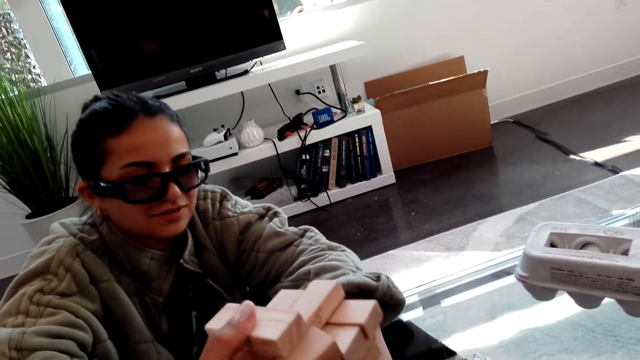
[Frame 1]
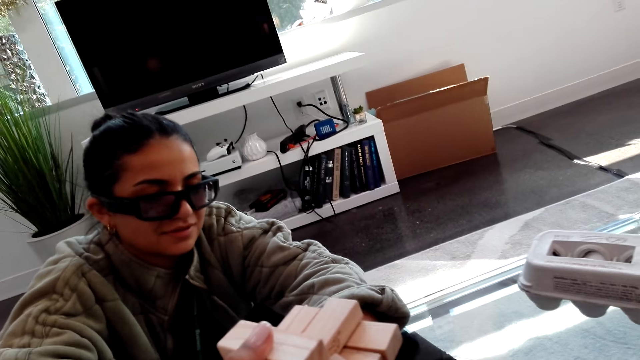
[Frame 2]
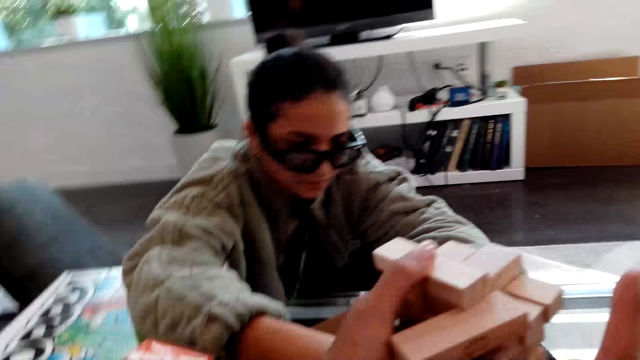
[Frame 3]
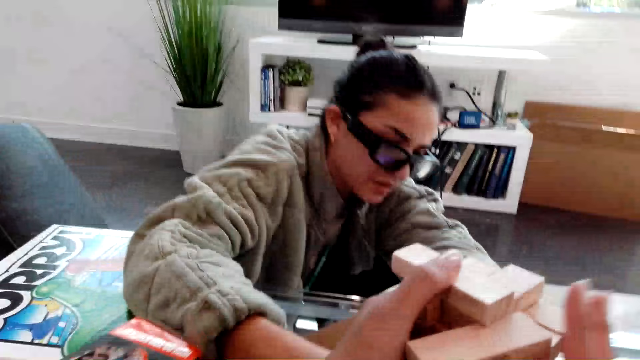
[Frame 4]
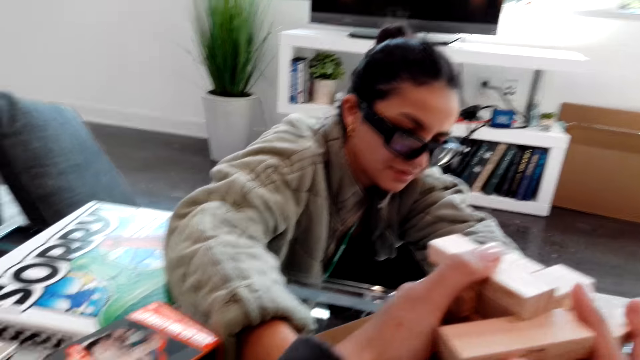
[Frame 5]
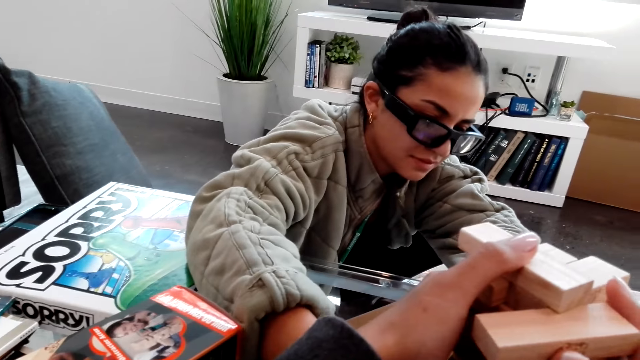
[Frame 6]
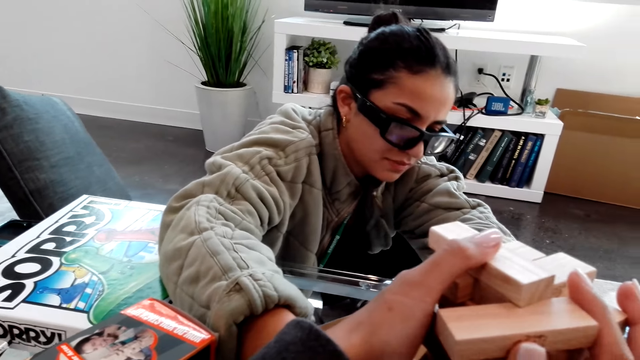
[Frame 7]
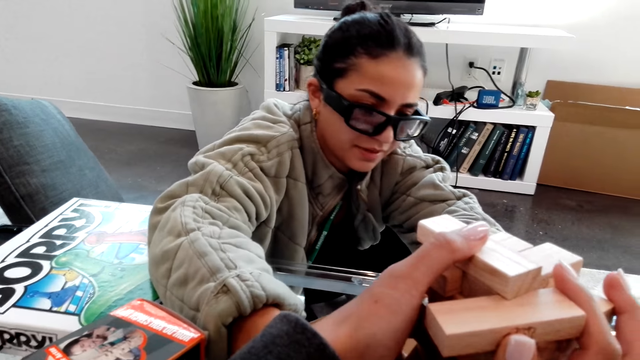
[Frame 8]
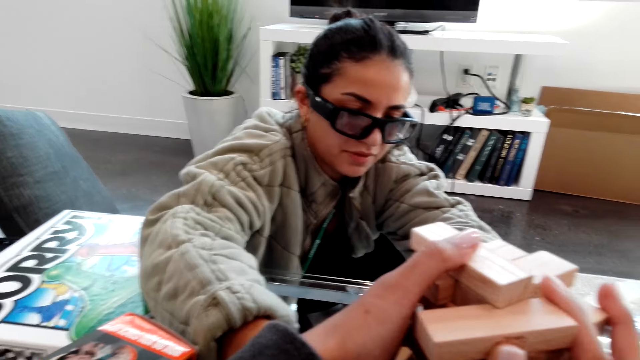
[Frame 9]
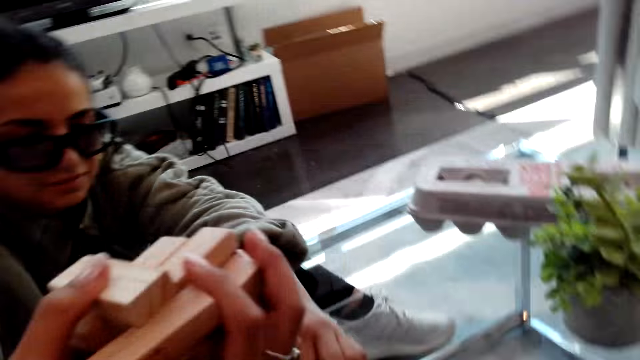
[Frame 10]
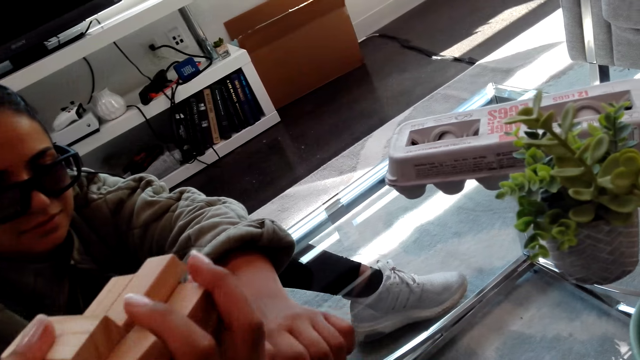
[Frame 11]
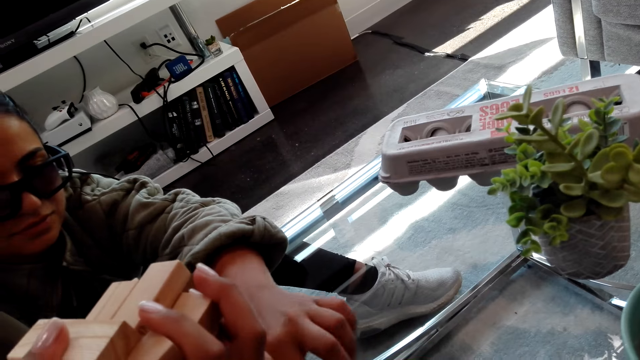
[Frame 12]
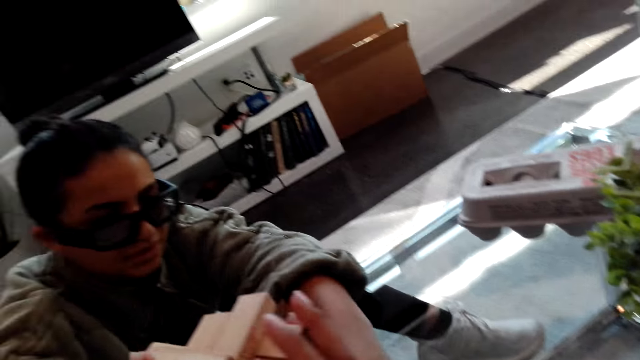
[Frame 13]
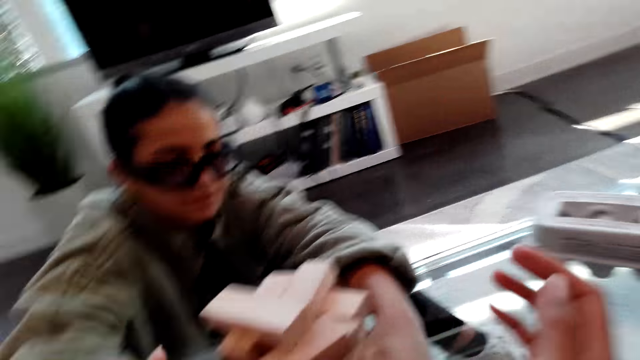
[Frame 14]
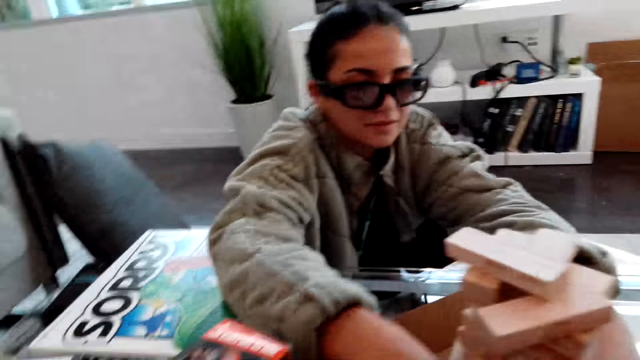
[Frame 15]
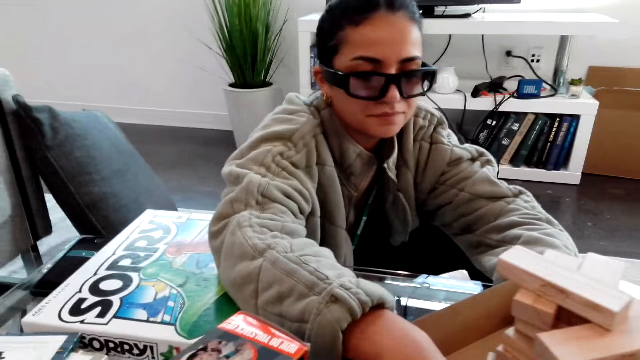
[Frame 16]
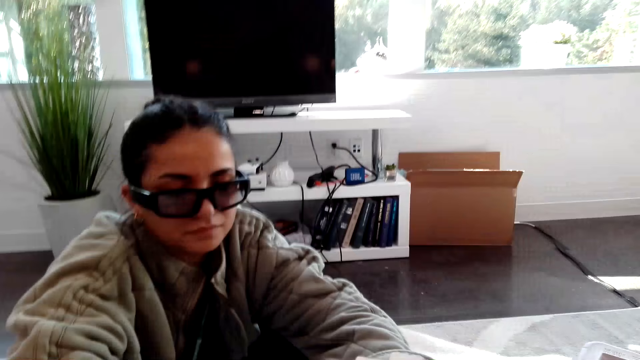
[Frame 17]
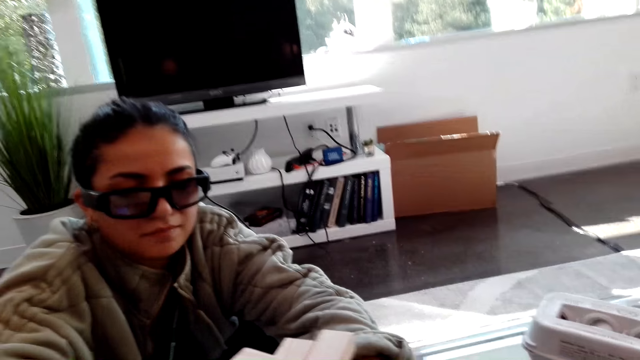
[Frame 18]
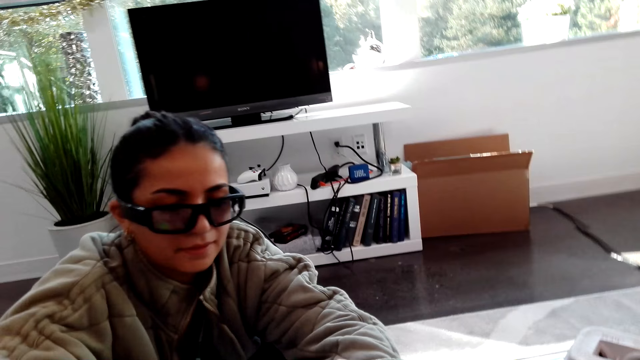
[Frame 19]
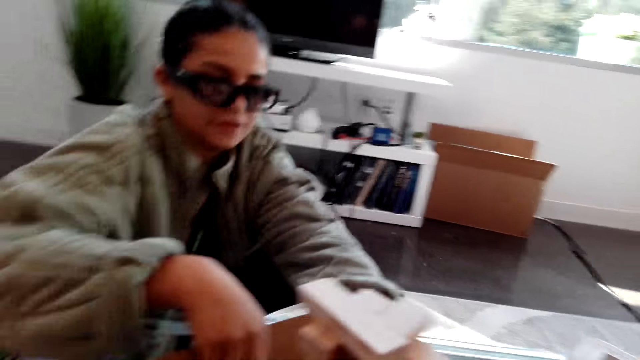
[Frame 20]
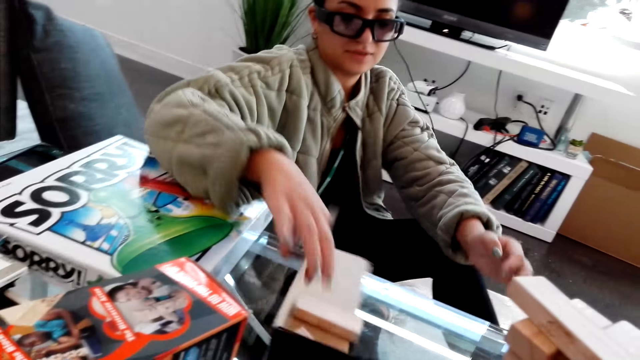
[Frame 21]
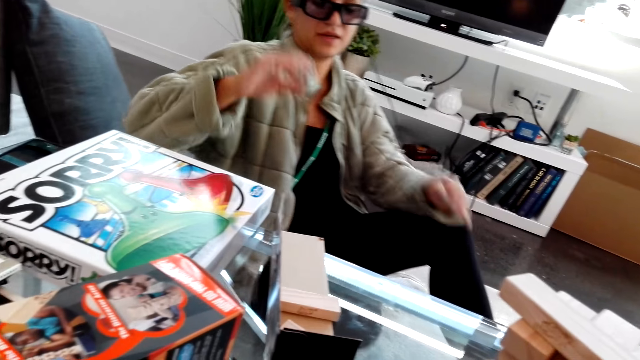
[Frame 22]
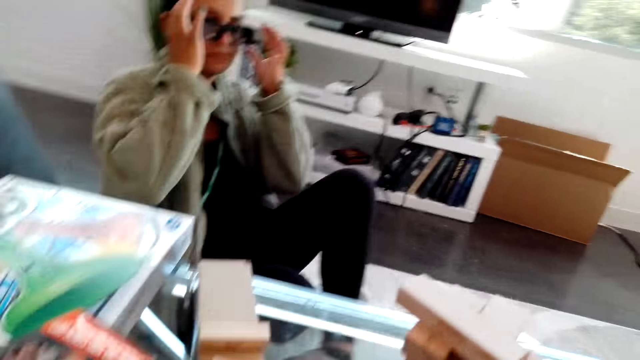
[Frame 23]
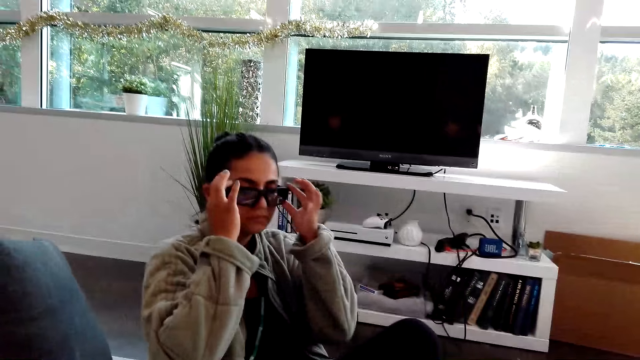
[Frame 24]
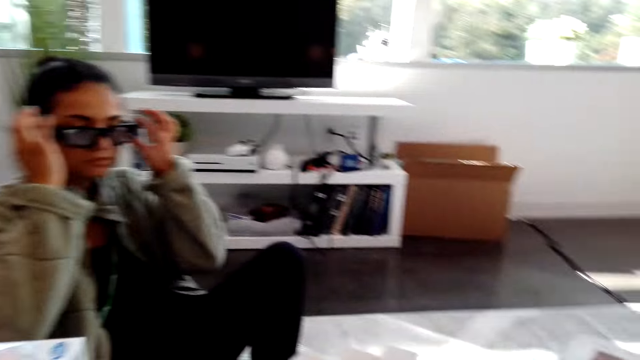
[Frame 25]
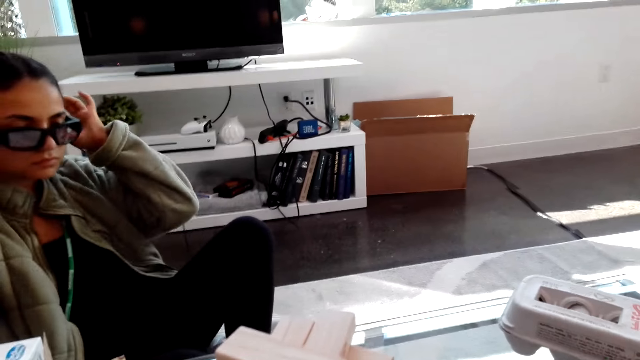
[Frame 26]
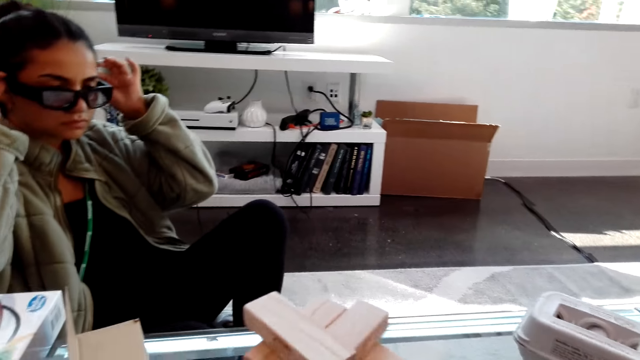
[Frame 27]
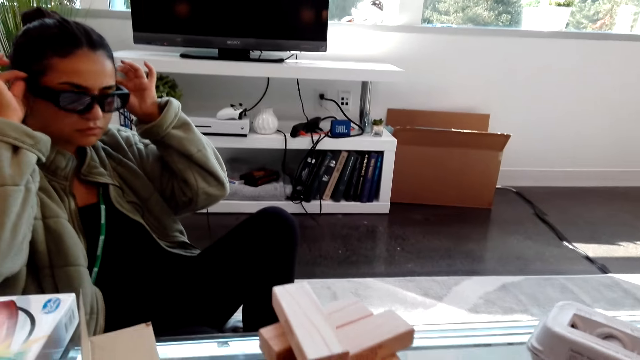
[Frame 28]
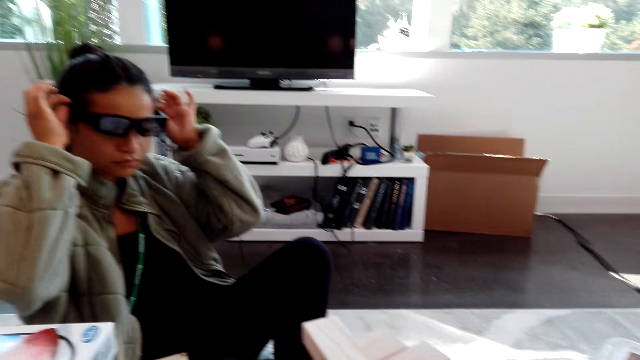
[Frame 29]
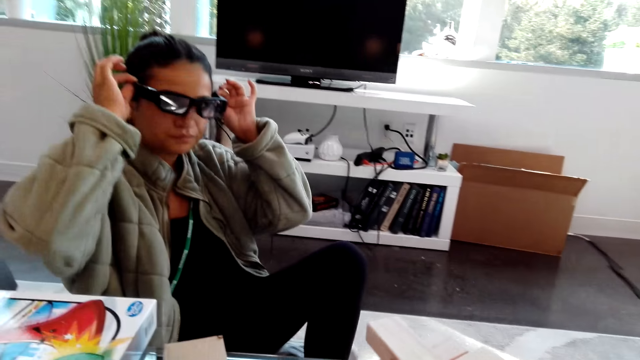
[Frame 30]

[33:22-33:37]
The camera wearer holds the wooden blocks with hands. The woman moves a hand, moves a box on a table, and adjusts a camera.

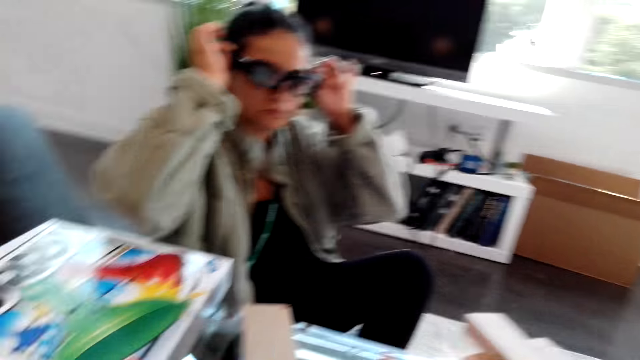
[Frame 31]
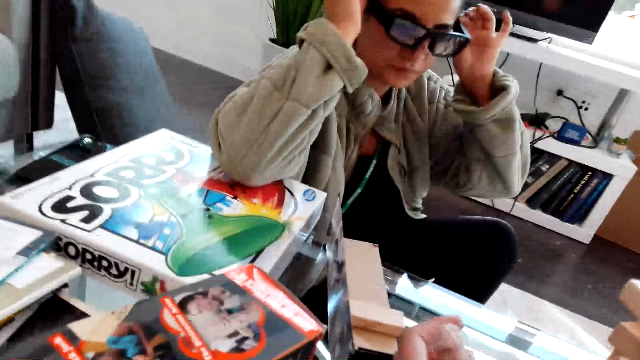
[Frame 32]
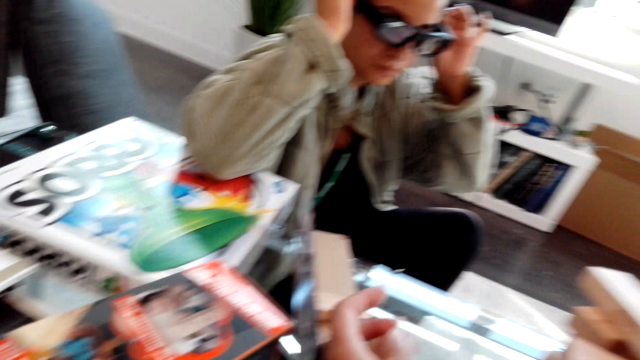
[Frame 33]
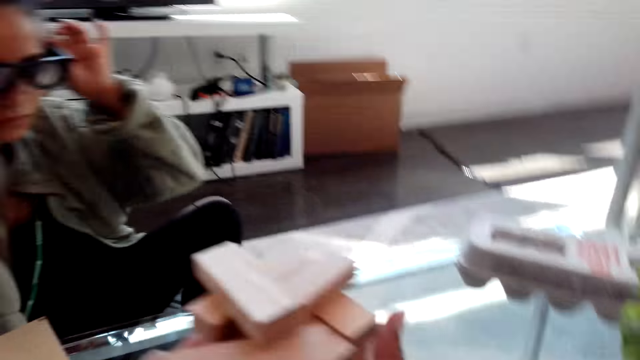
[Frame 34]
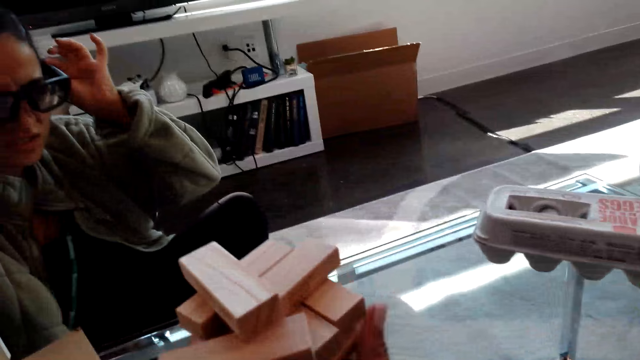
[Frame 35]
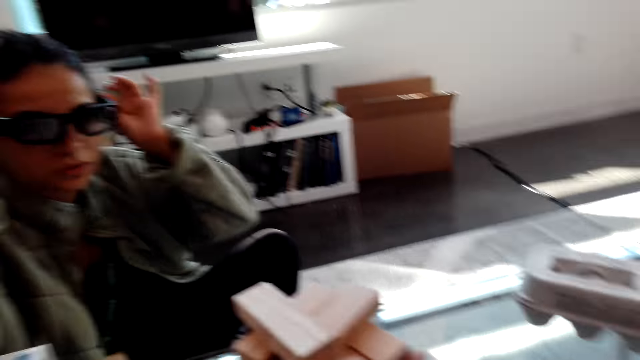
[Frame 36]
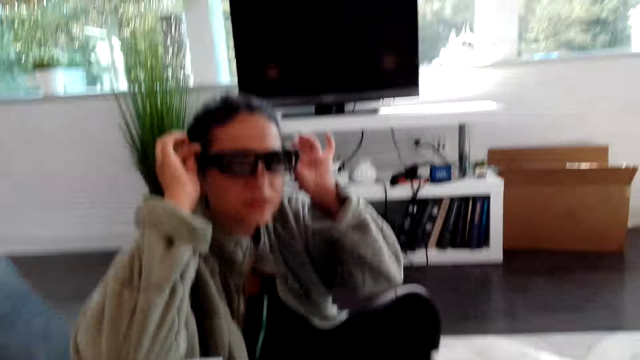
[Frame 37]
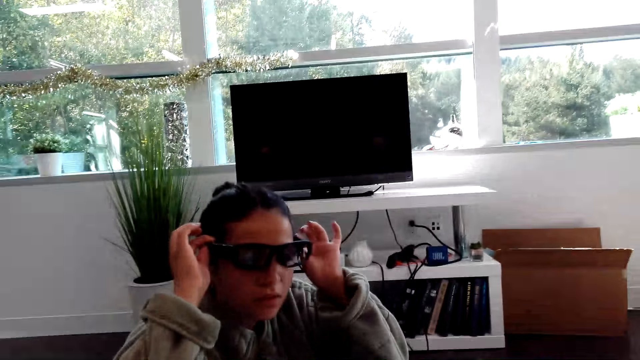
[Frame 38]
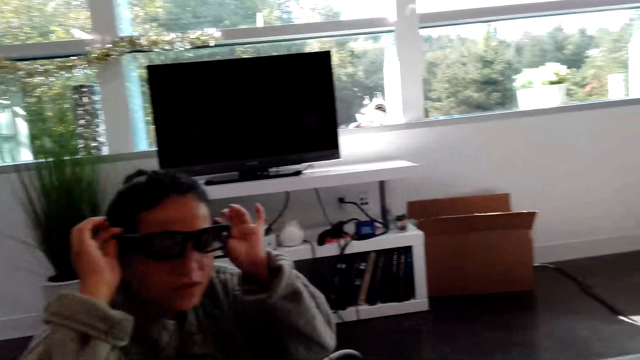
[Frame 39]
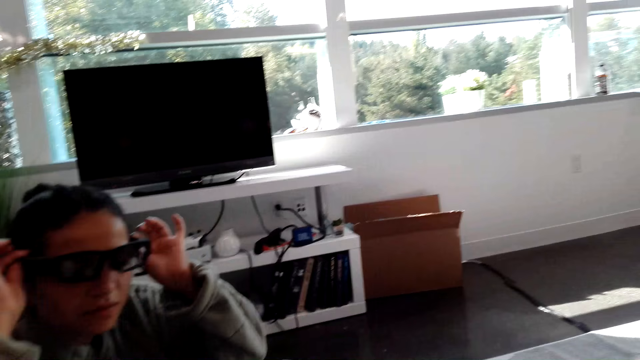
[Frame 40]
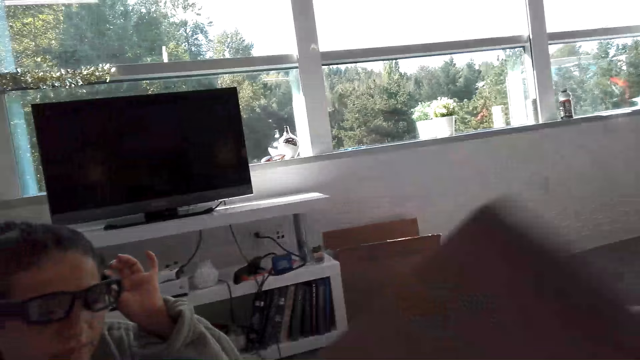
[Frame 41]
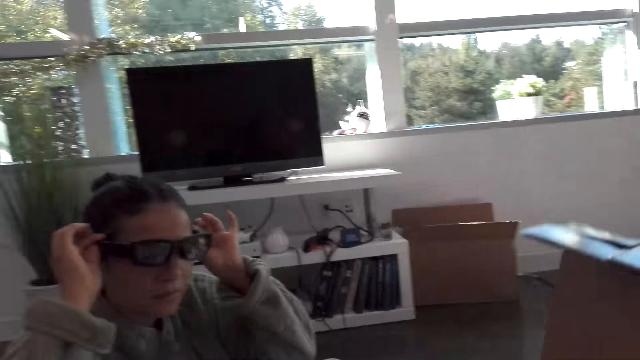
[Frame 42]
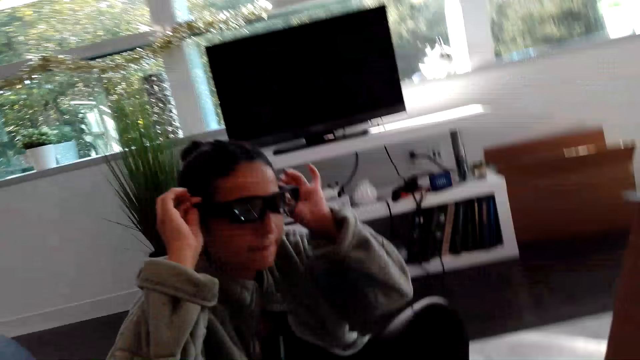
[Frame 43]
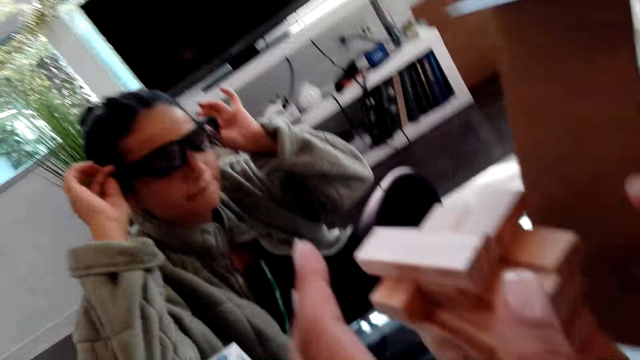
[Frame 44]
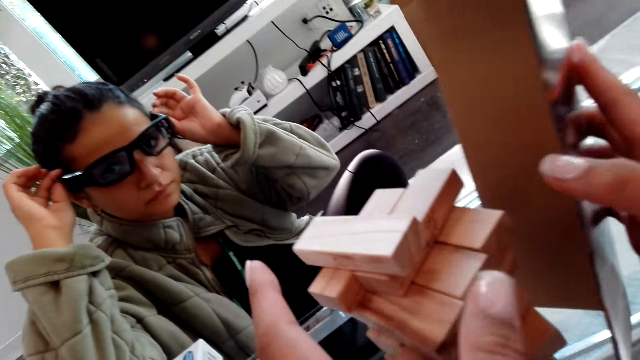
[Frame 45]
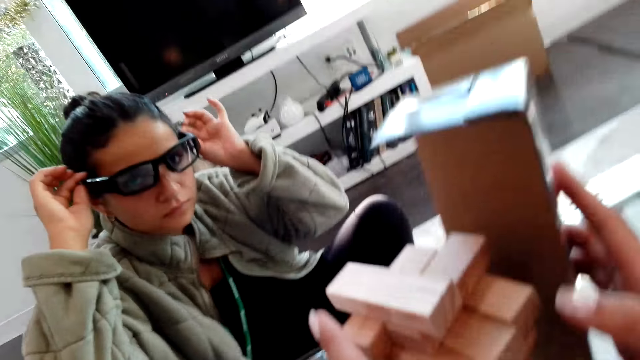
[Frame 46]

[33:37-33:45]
The camera wearer moves a hand. They hold wooden blocks with a hand. They move a box.
